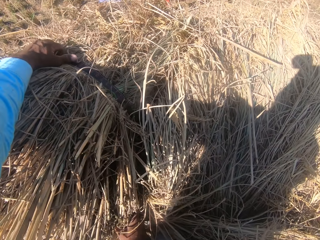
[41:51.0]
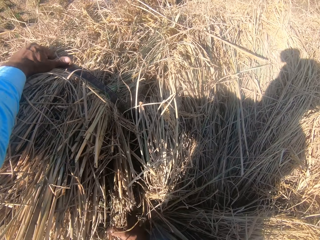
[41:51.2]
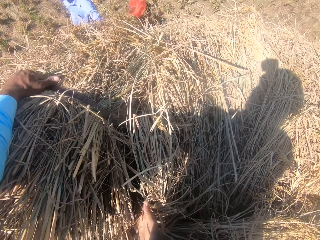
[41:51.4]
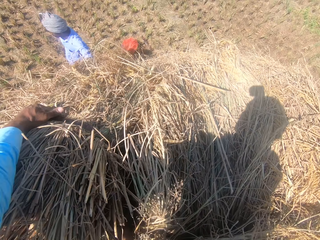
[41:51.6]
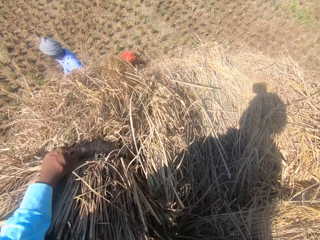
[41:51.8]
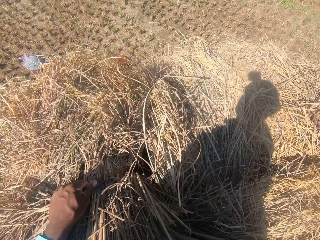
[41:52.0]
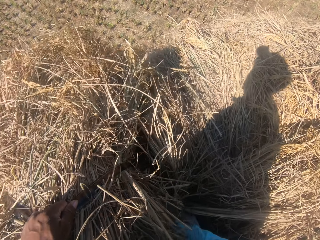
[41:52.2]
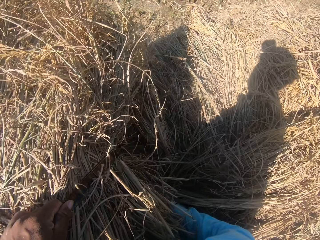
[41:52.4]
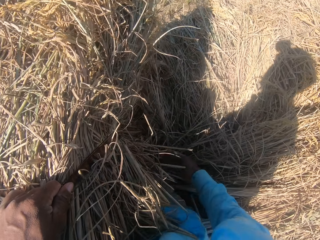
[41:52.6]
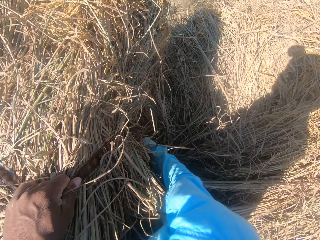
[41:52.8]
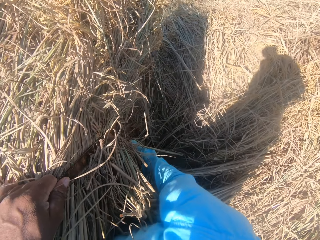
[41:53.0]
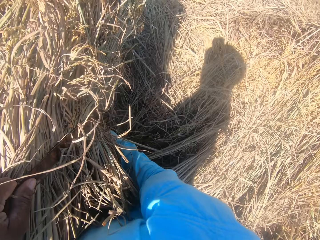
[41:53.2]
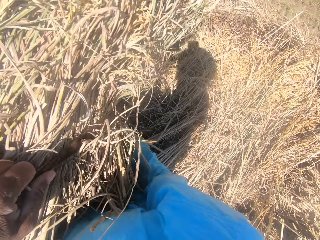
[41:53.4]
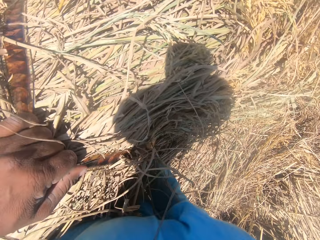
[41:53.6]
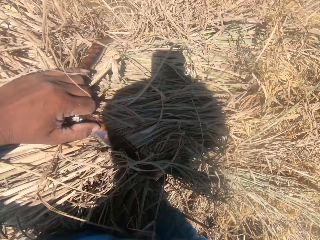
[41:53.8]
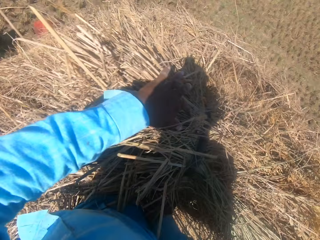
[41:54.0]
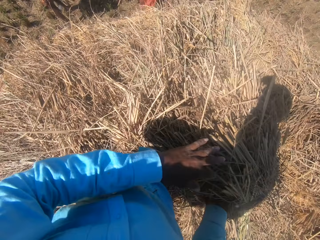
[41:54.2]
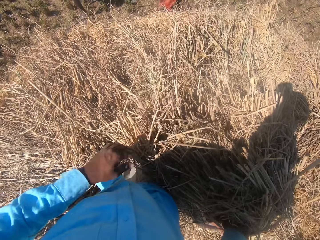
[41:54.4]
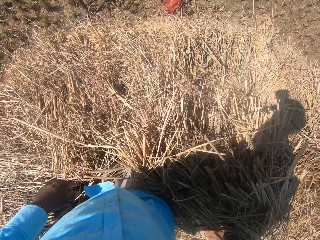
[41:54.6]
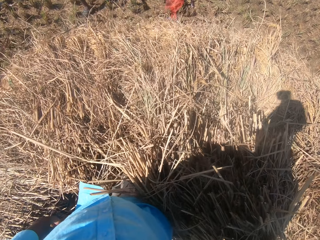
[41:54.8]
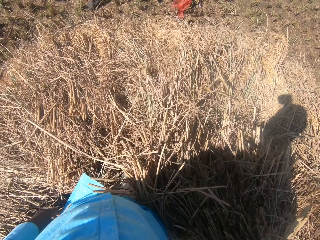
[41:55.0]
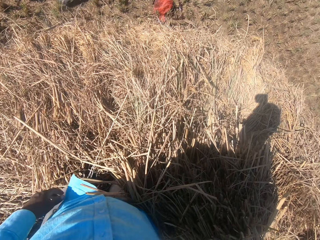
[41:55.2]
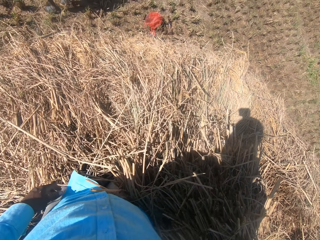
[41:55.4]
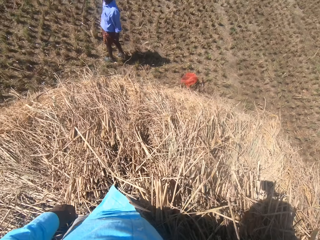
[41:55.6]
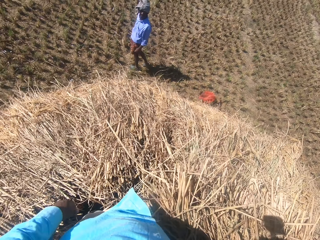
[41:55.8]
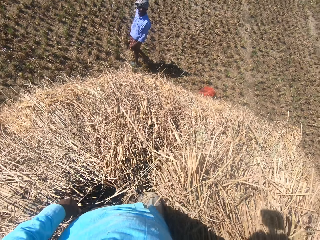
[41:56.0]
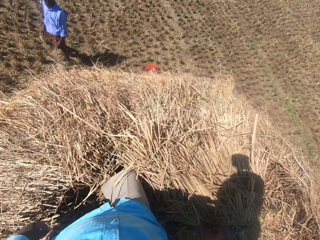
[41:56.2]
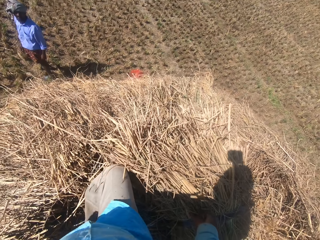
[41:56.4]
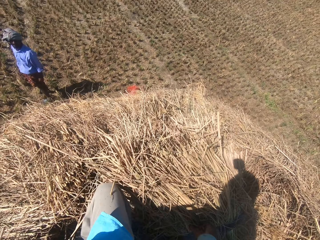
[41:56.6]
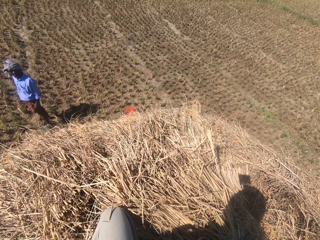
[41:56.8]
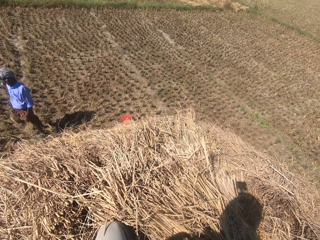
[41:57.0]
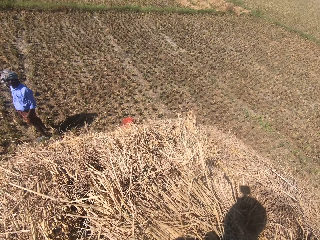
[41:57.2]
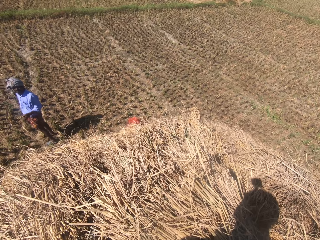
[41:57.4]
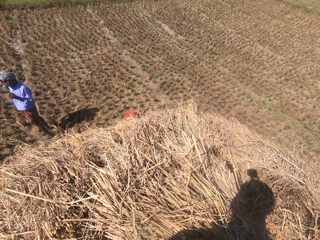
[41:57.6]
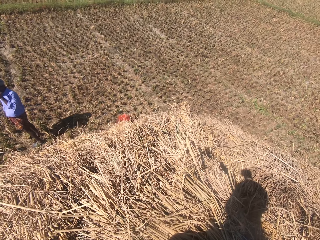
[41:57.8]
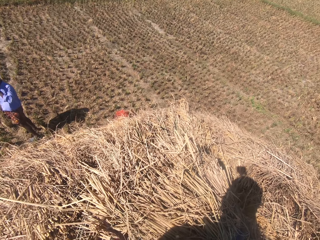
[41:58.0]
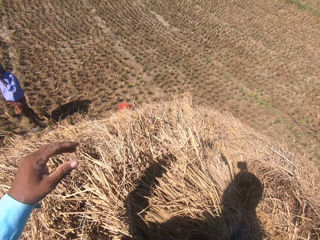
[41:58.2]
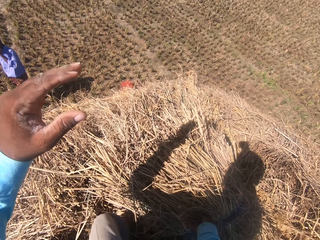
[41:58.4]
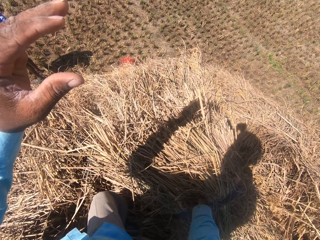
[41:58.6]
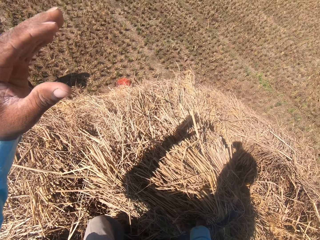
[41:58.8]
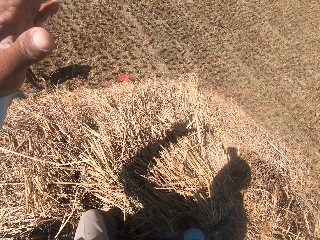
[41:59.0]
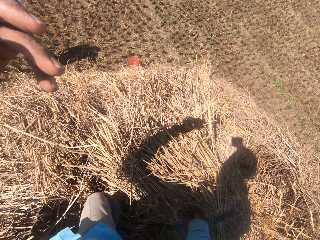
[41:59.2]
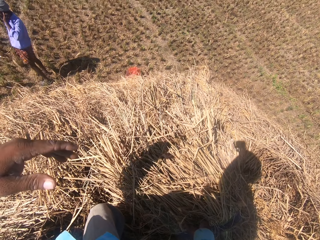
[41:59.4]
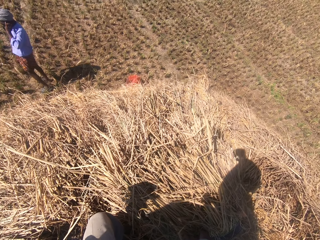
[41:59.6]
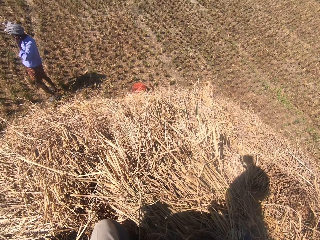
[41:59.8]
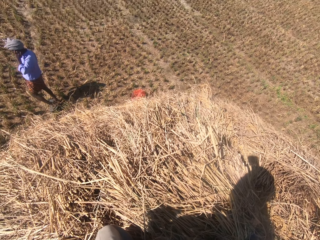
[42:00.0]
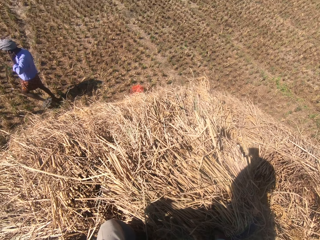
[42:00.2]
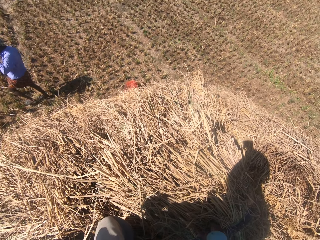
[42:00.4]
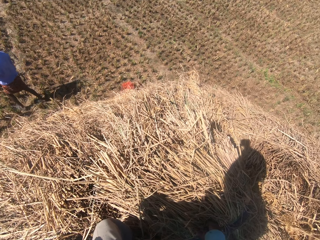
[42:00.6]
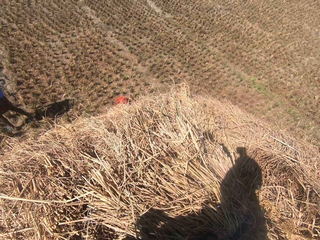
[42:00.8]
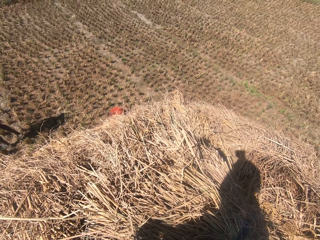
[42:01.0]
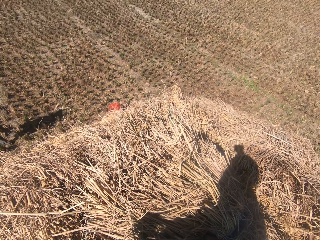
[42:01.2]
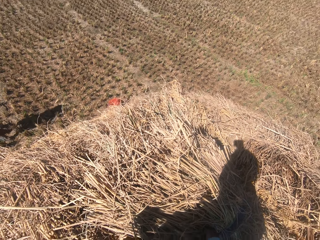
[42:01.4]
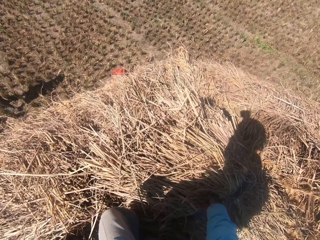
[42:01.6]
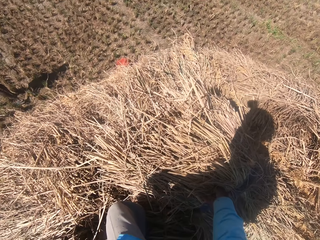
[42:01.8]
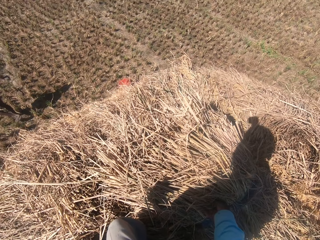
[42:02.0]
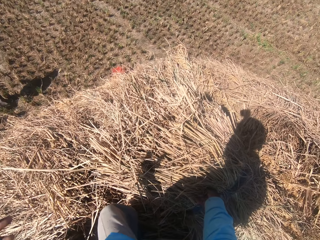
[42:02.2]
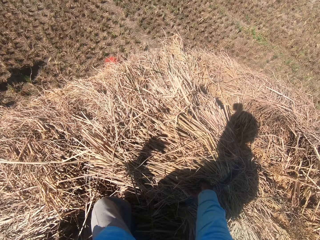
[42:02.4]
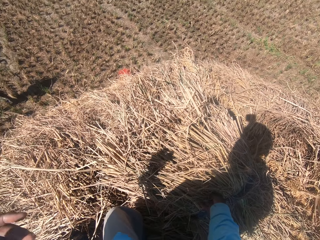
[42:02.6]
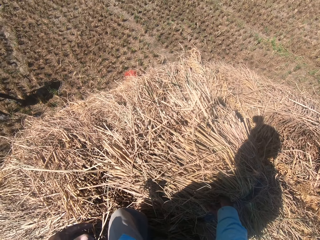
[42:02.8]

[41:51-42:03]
The camera wearer adjusts the straw grass on the floor with his hands. He carries the grass. He puts the grass down. He raises his hand up.

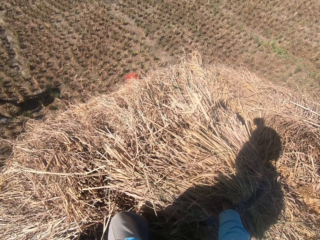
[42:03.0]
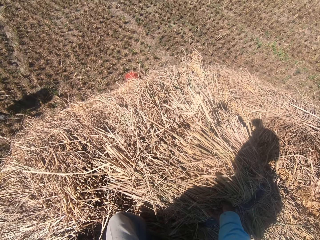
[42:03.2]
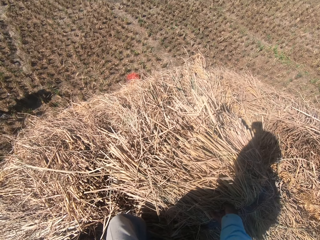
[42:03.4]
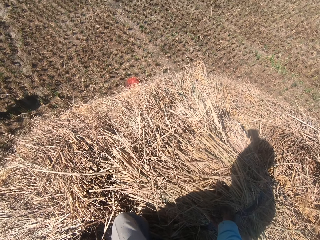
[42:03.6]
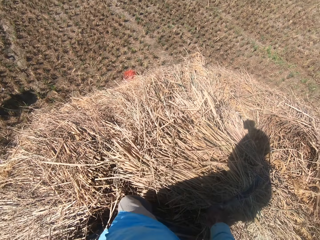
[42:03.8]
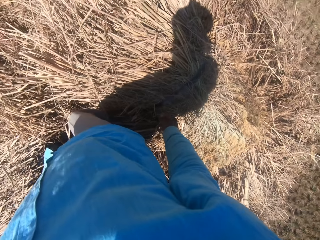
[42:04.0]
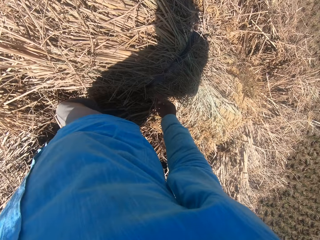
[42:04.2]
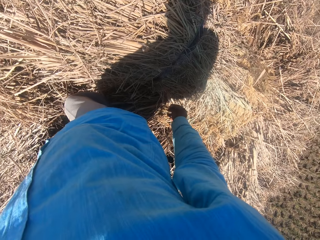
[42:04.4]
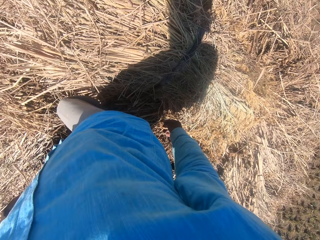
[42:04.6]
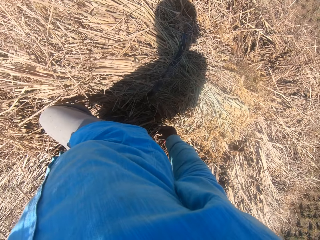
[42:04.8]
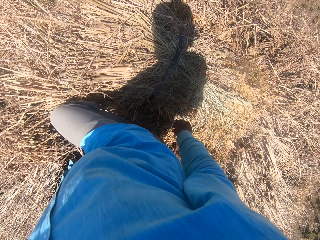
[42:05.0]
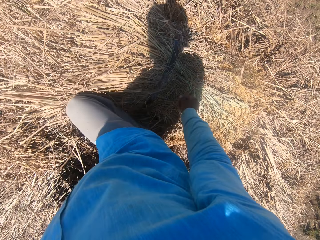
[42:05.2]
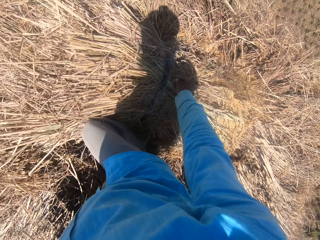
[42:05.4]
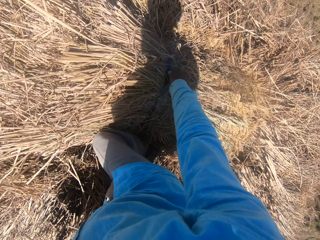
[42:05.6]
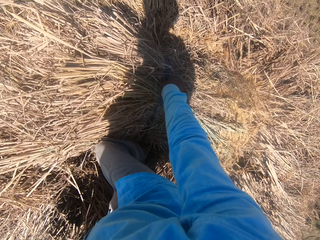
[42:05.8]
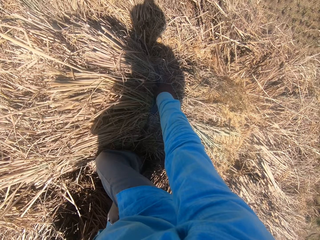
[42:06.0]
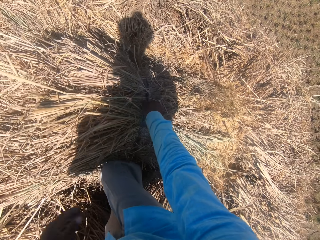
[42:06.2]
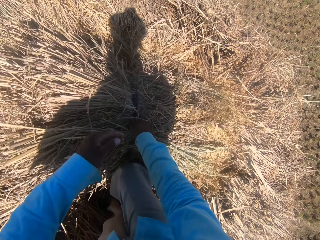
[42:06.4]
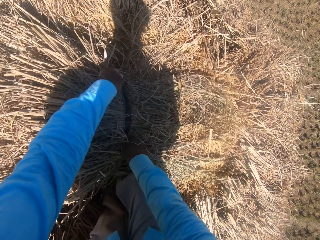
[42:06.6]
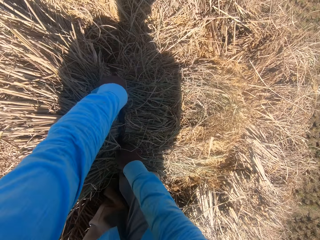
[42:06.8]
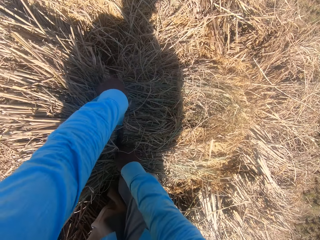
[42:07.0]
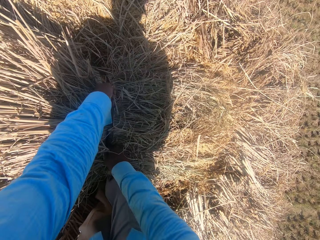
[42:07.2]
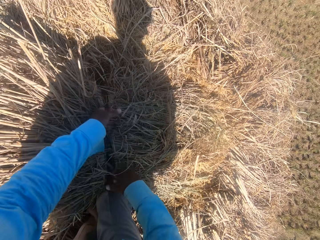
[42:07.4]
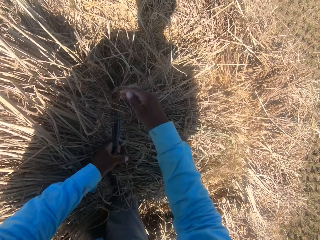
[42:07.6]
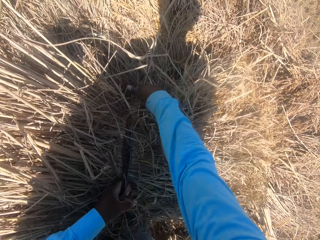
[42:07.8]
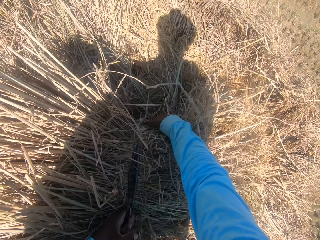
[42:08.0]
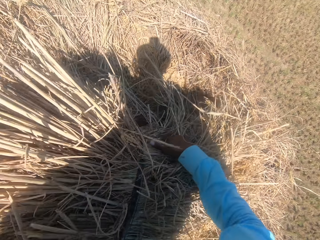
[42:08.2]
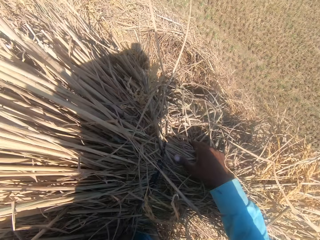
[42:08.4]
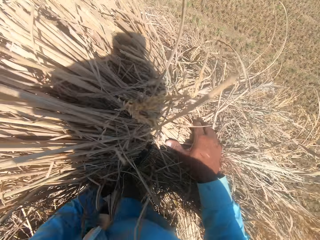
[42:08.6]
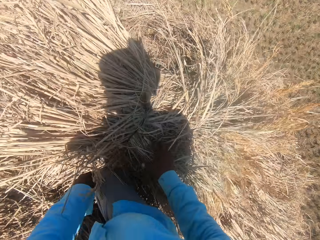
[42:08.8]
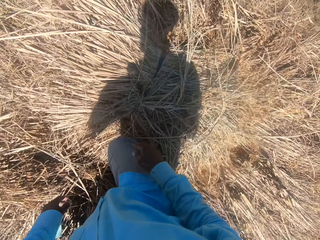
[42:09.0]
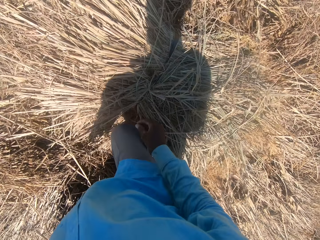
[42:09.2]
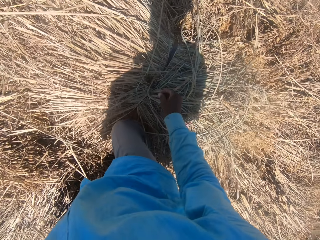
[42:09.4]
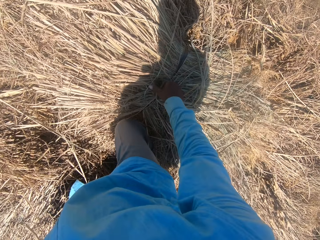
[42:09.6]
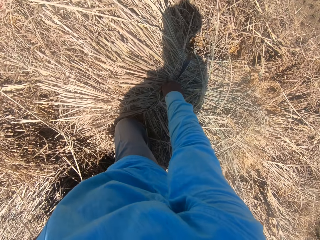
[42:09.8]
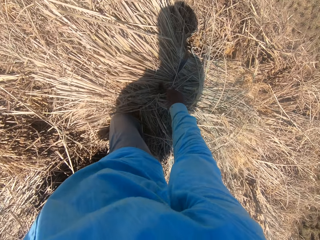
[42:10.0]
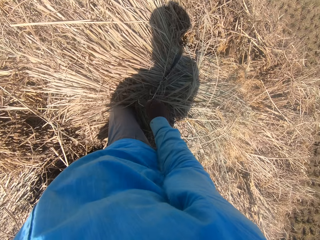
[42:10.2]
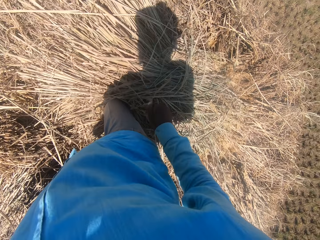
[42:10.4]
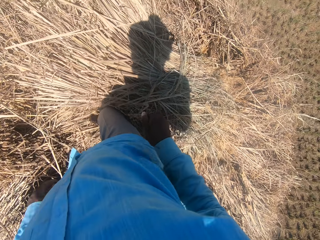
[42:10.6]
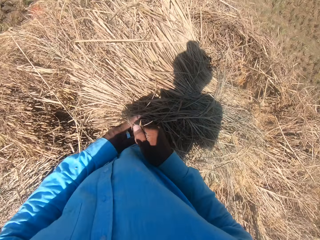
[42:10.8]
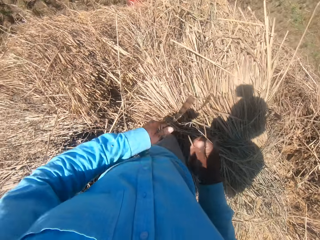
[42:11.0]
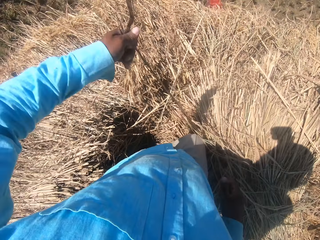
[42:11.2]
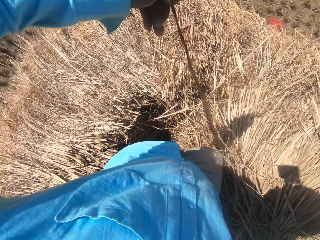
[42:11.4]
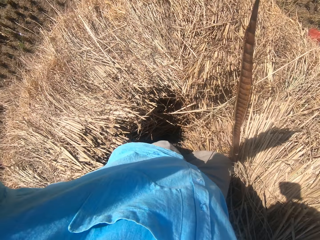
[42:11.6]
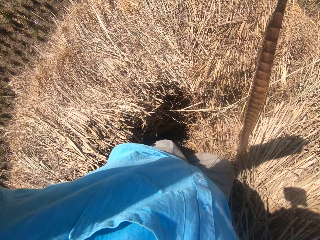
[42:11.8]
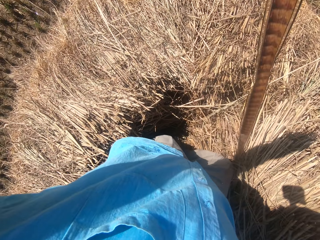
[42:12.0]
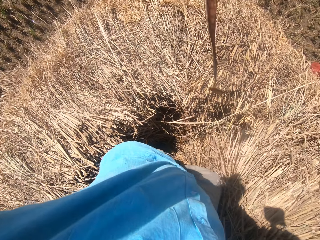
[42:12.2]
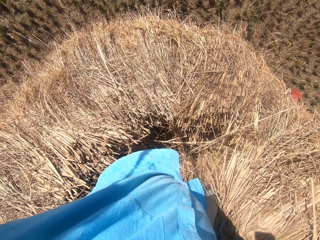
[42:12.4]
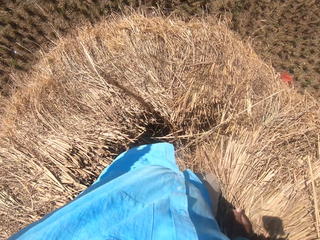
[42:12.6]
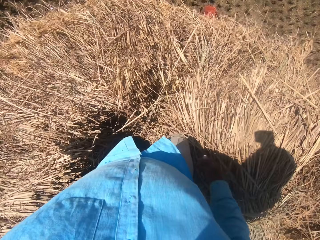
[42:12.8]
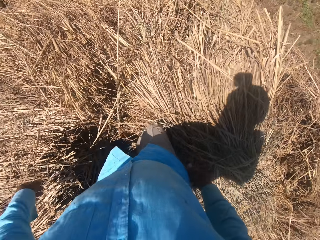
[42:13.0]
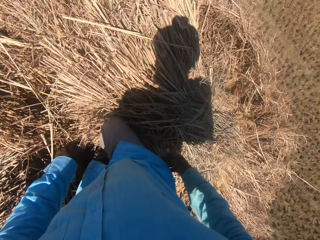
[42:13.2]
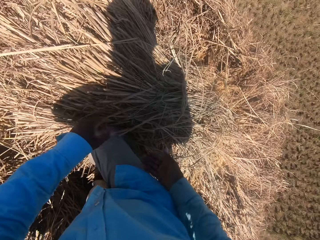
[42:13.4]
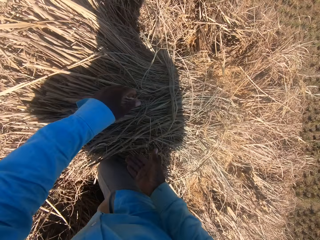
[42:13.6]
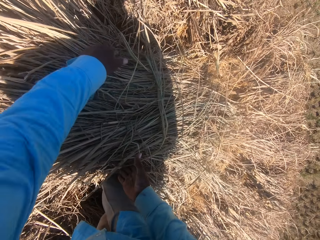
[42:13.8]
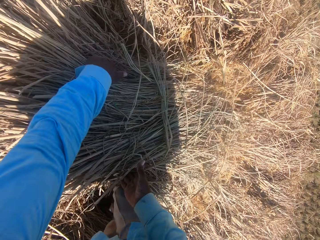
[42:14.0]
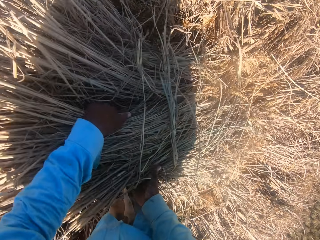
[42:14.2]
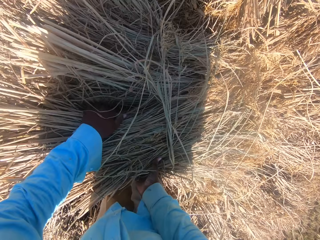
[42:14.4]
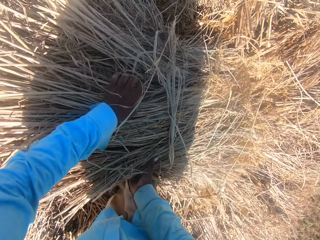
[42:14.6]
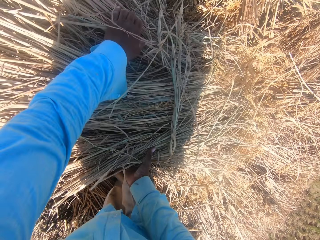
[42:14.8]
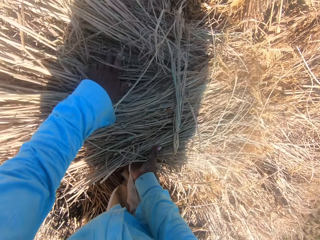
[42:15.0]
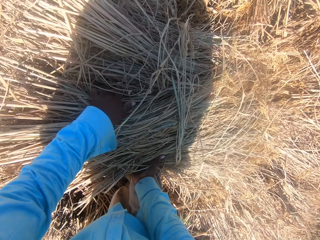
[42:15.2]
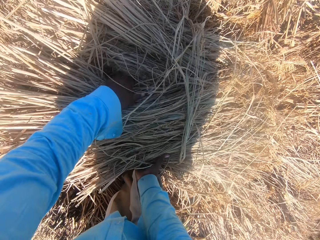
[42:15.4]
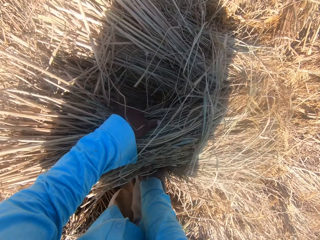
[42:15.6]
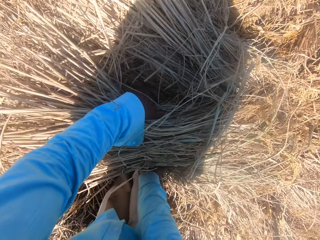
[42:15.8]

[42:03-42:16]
The camera wearer rolls the grass. He loosens the rope on the straw grass with his right hand. He moves the rope in his hands. He pulls the rope. He tosses the rope on the floor with his left hand. He moves the straw grass on the floor with his hands. He spreads the grass.
